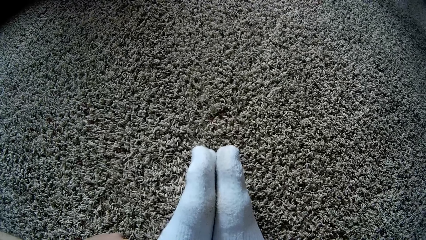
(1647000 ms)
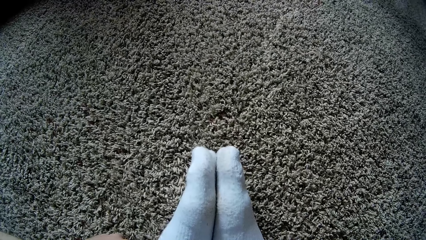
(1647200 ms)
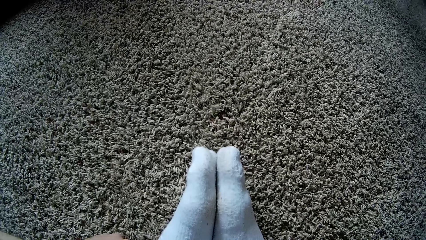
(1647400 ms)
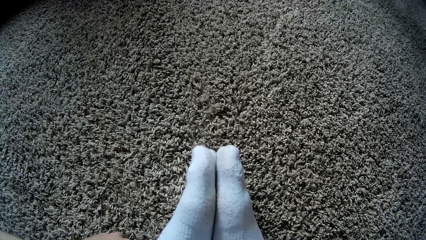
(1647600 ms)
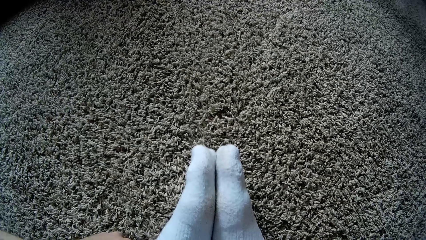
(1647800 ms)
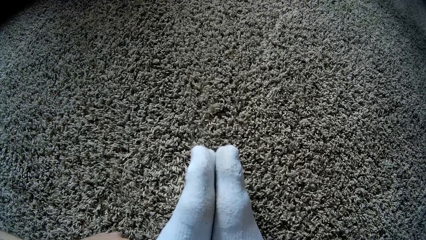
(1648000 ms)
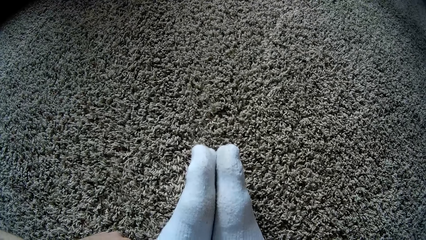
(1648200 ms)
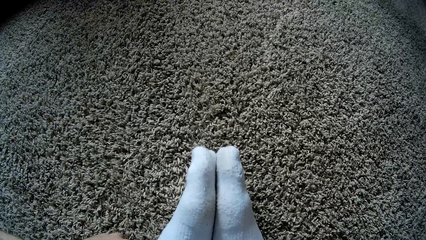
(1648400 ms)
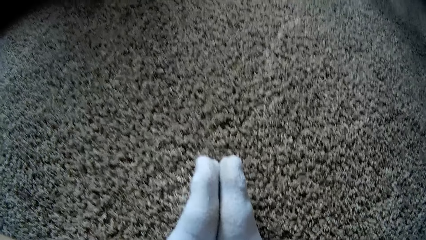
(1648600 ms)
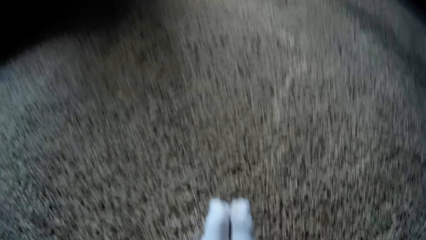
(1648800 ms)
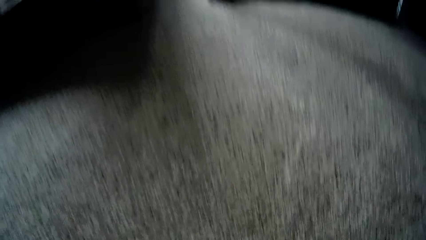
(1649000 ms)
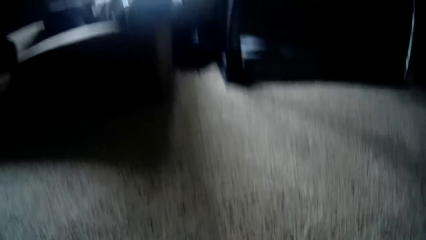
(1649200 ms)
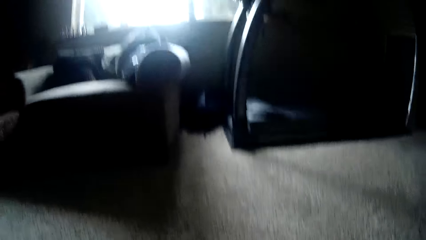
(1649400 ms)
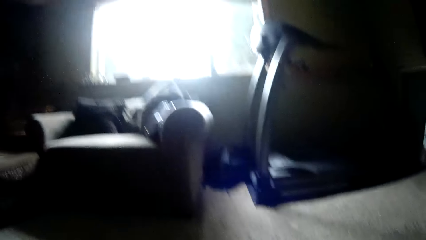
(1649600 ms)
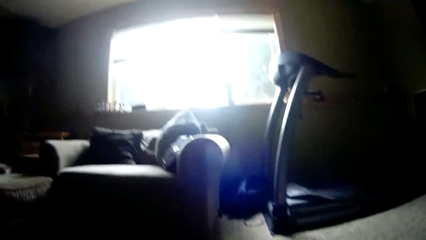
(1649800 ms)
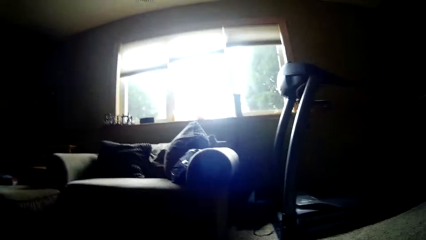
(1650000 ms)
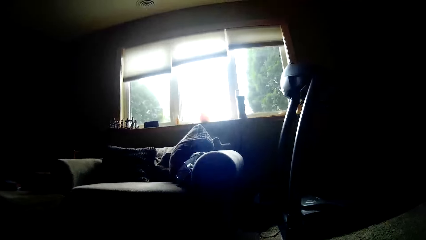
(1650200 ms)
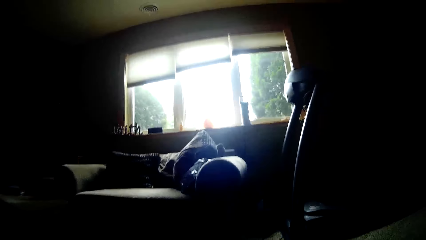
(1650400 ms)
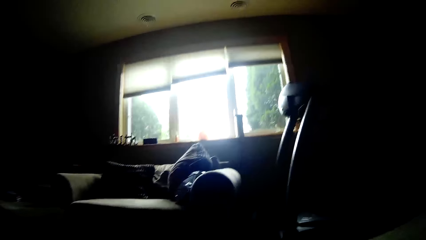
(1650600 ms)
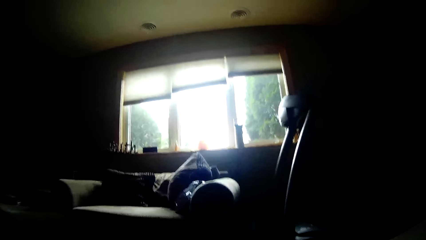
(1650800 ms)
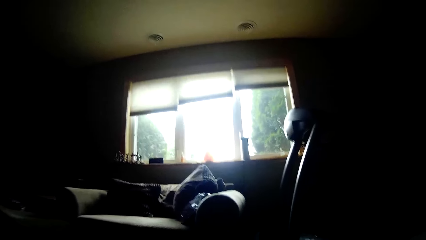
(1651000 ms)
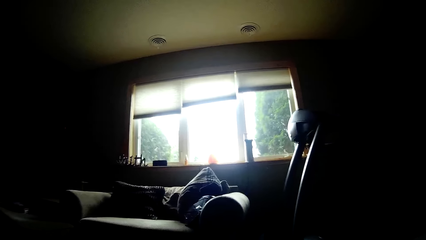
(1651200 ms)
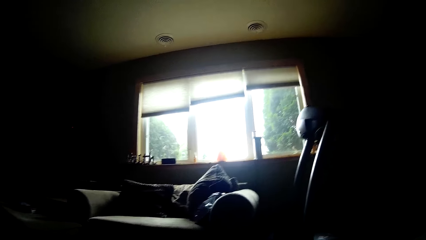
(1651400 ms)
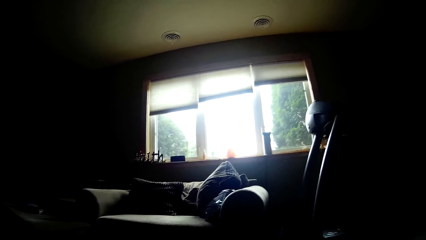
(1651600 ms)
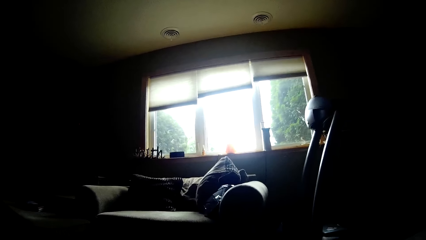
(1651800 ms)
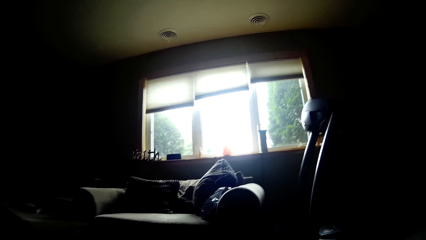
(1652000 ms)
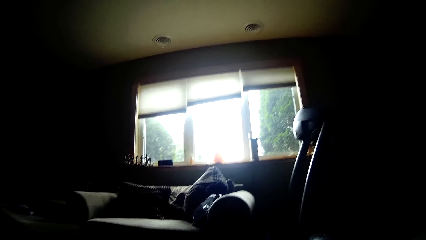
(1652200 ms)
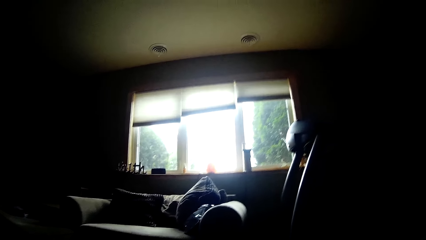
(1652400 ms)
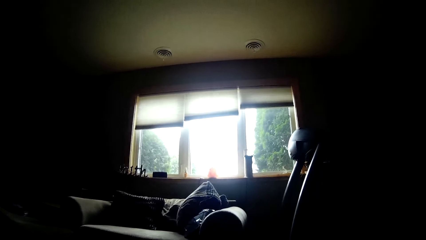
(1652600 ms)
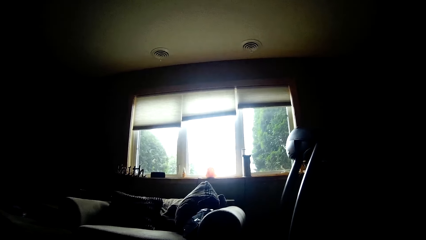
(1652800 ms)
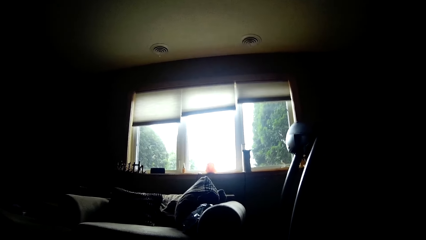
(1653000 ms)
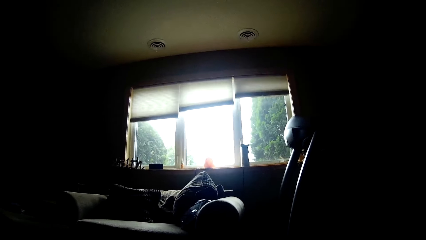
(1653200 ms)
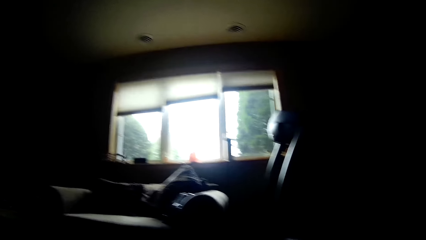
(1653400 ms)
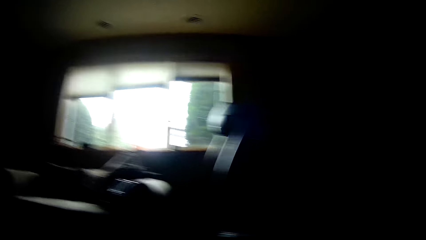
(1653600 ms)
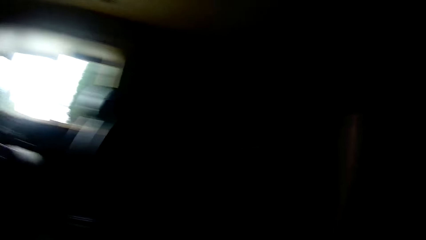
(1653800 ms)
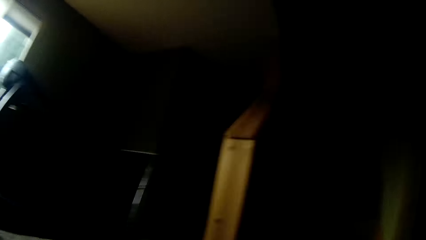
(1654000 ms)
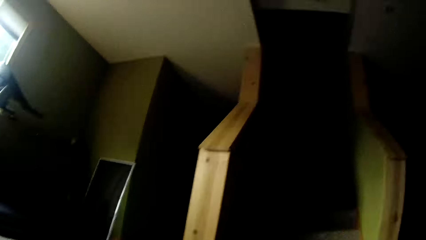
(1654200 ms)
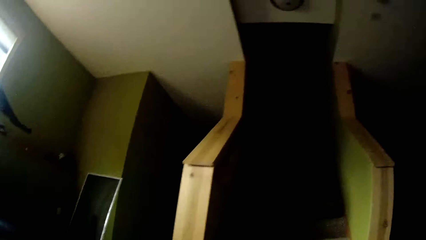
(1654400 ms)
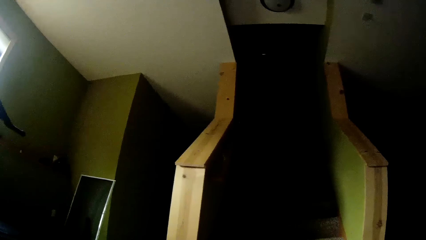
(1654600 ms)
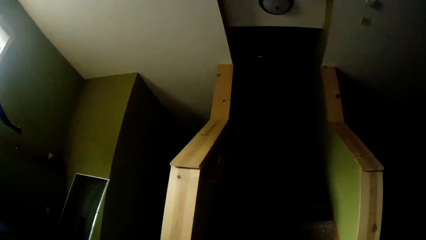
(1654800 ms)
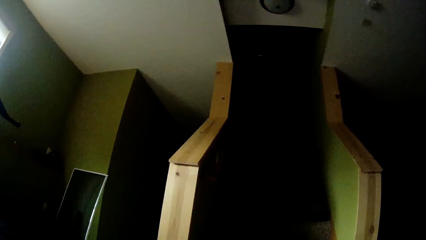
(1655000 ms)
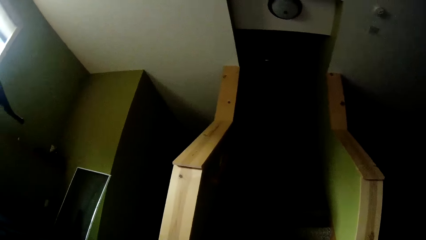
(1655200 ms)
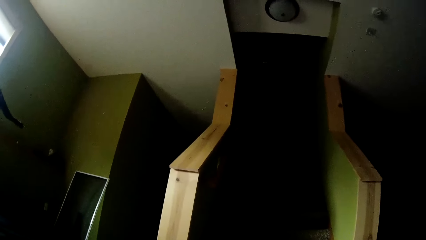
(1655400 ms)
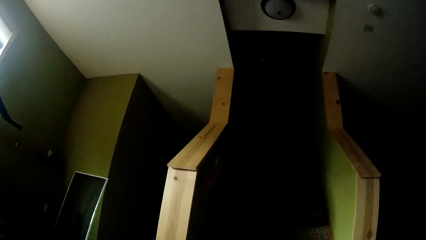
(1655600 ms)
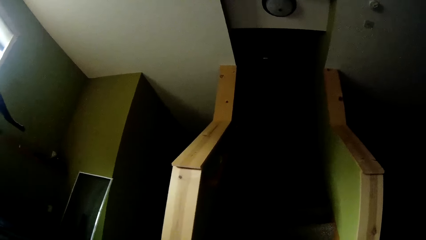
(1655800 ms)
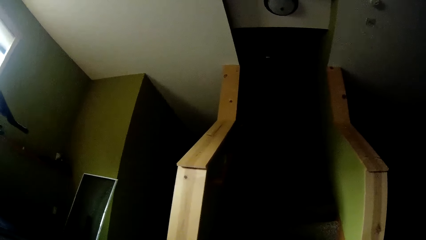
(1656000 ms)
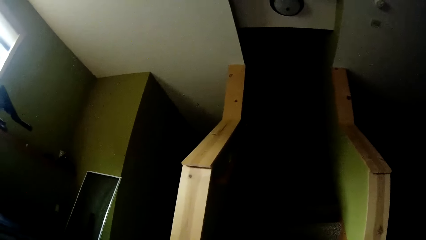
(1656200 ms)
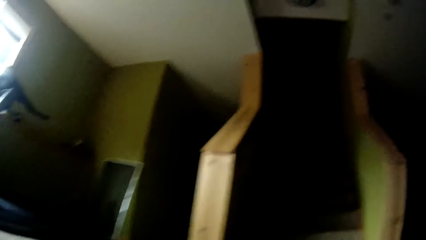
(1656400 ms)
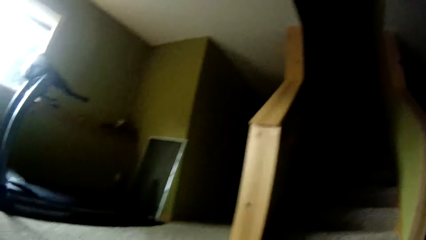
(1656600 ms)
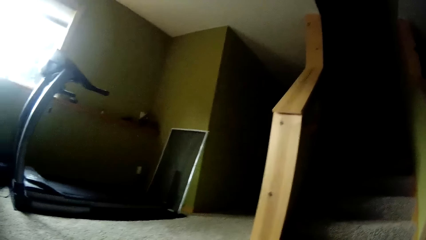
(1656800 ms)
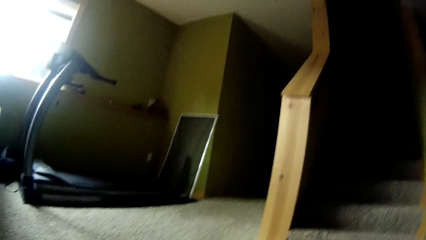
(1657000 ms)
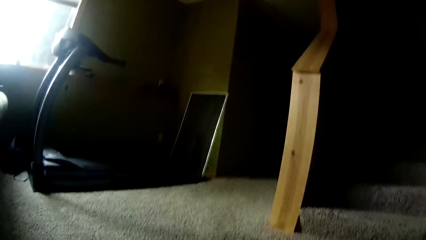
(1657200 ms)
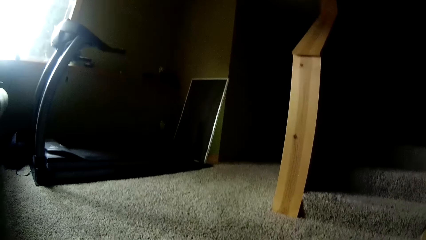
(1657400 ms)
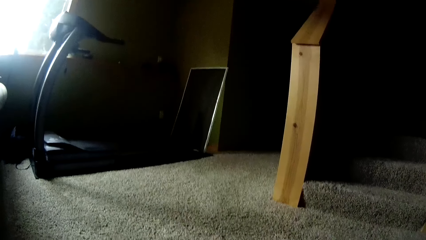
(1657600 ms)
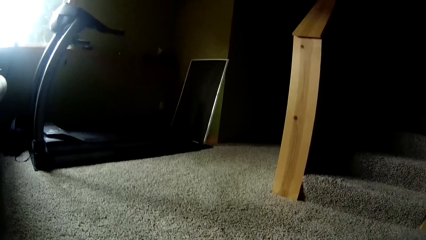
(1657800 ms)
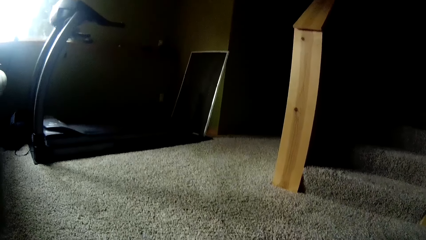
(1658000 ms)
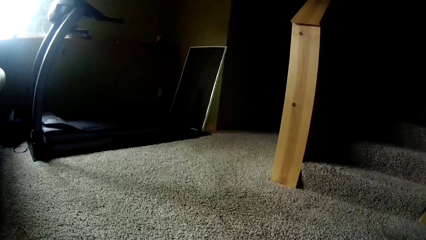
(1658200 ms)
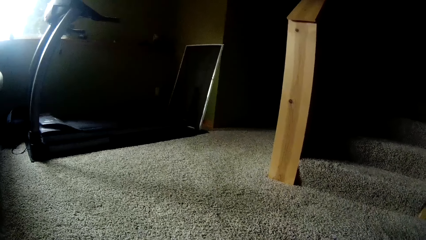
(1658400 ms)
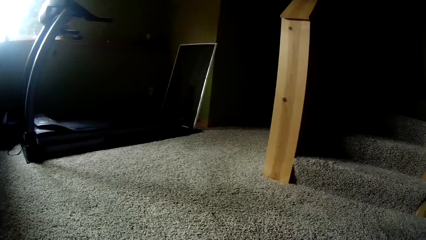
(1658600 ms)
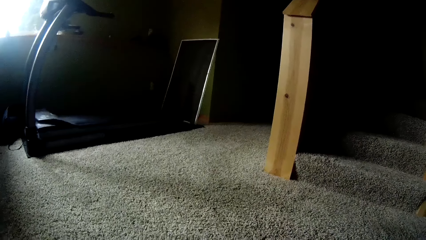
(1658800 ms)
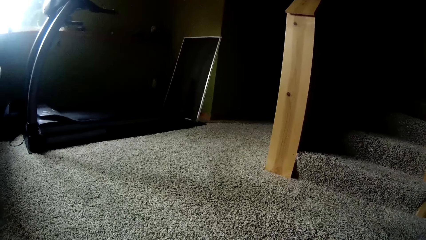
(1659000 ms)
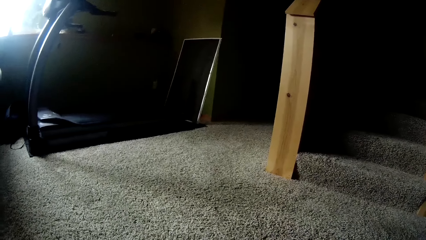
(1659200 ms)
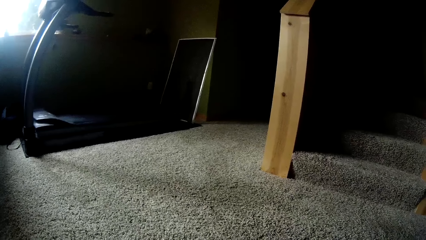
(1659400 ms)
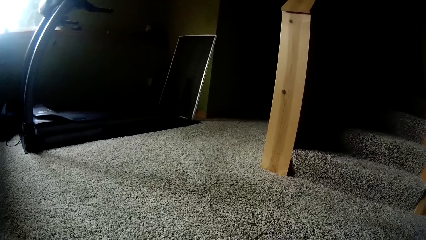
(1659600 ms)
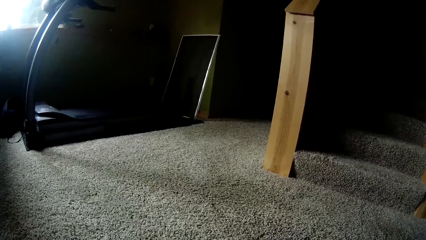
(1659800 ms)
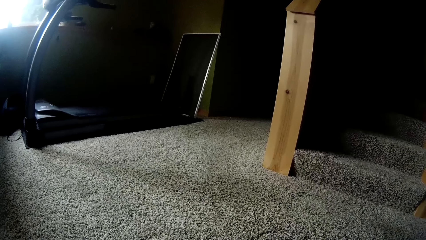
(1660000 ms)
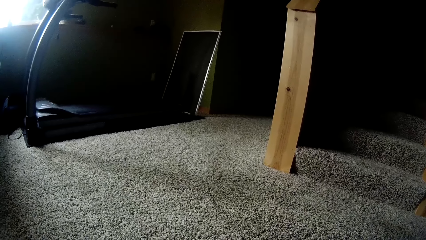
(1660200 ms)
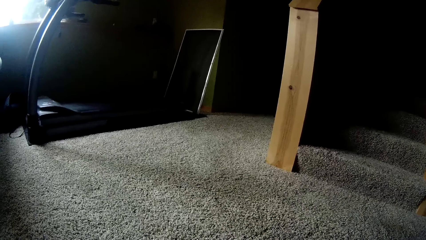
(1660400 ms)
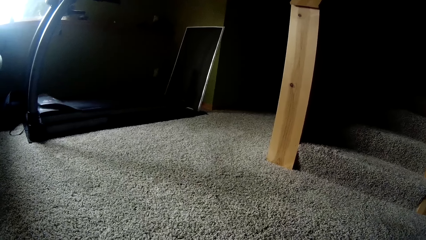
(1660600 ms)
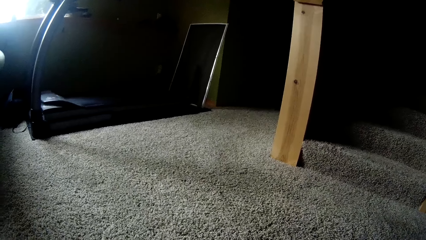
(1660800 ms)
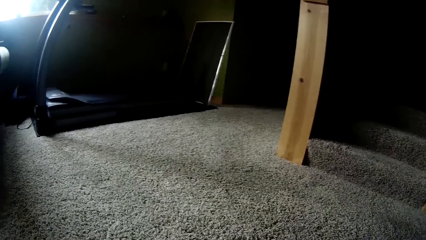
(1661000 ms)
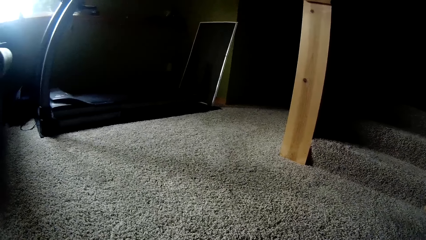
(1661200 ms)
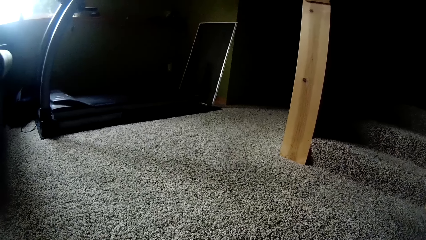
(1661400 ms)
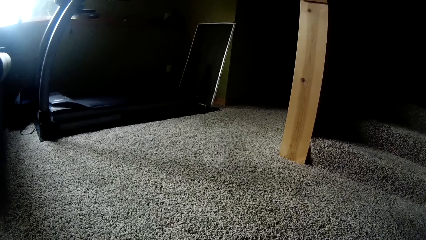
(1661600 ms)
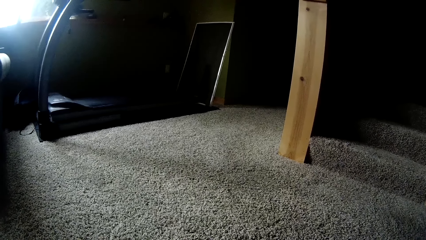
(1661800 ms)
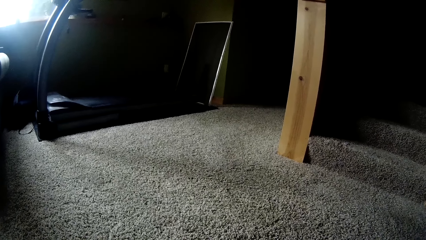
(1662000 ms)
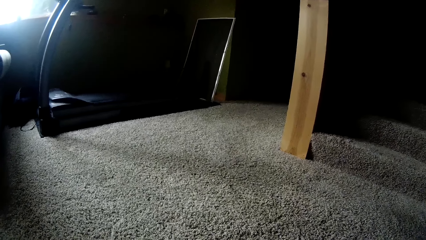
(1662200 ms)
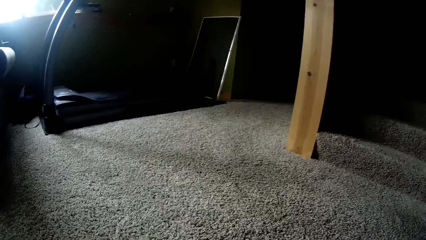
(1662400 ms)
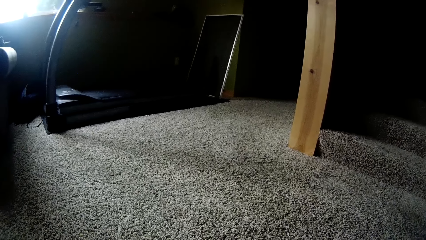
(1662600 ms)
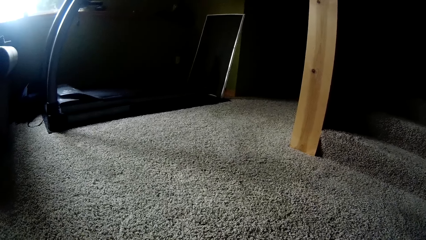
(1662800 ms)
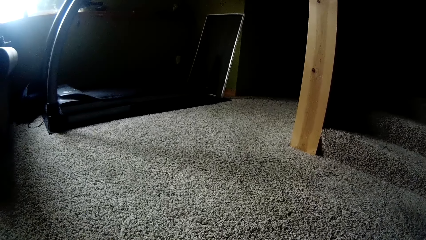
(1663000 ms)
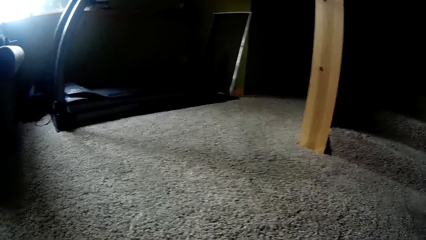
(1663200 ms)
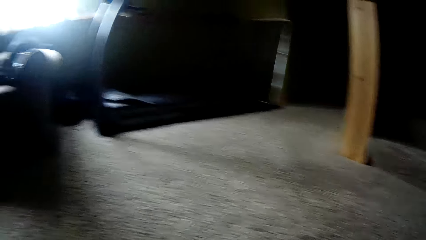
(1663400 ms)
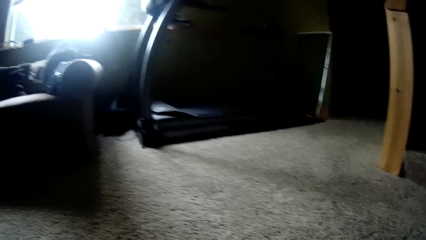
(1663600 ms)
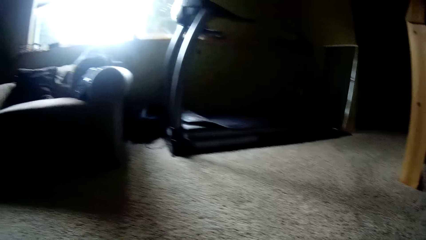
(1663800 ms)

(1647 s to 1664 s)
The camera wearer moves the camera around. They move the camera around the room.
